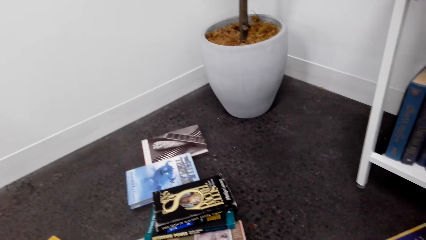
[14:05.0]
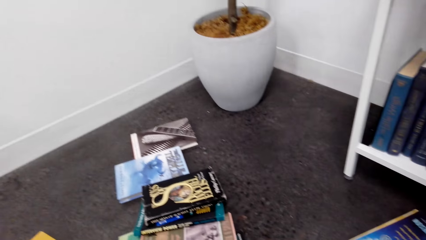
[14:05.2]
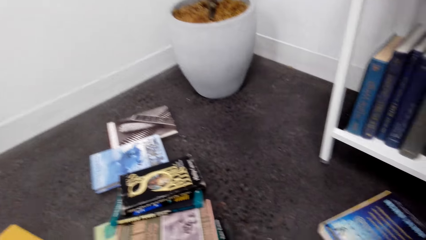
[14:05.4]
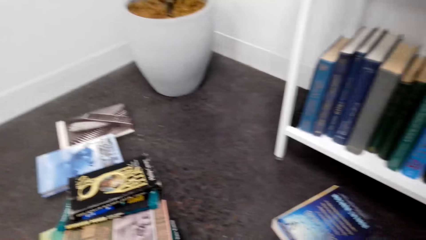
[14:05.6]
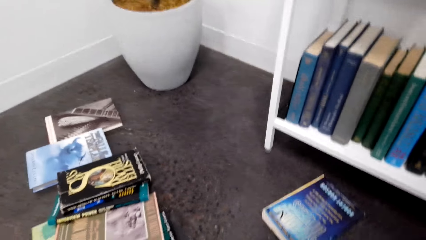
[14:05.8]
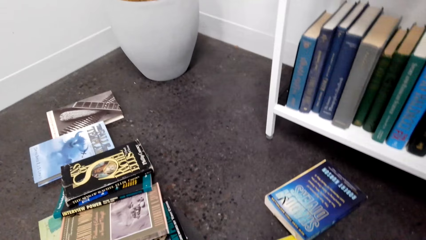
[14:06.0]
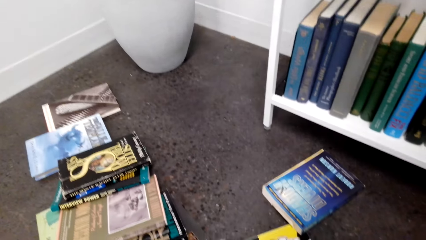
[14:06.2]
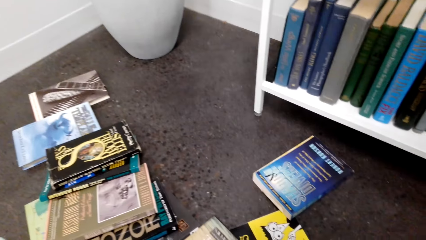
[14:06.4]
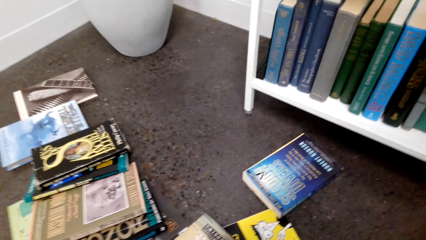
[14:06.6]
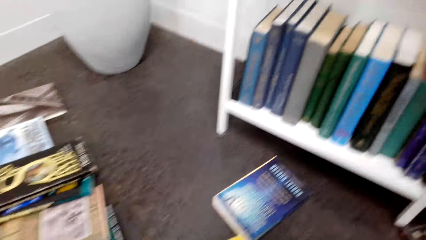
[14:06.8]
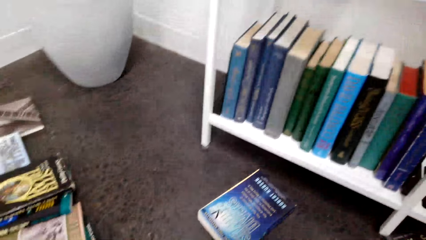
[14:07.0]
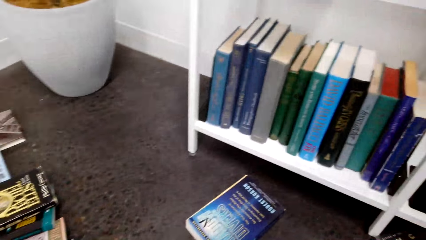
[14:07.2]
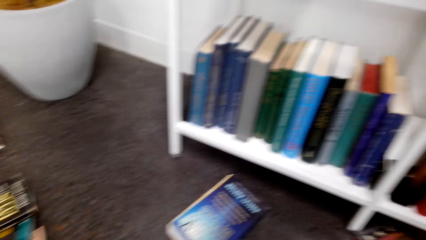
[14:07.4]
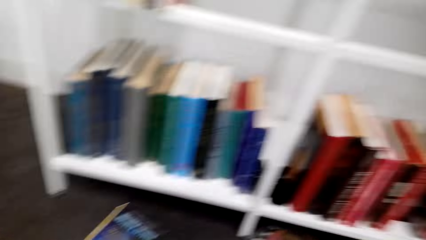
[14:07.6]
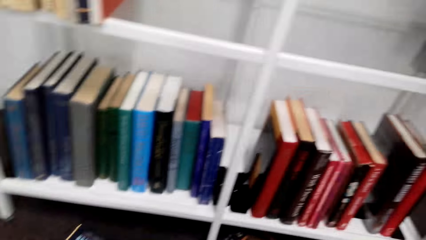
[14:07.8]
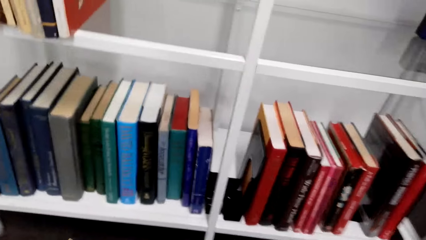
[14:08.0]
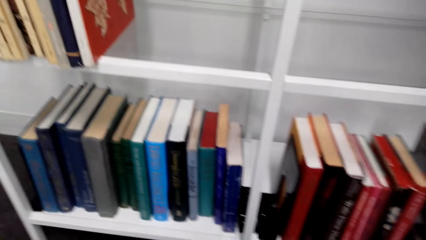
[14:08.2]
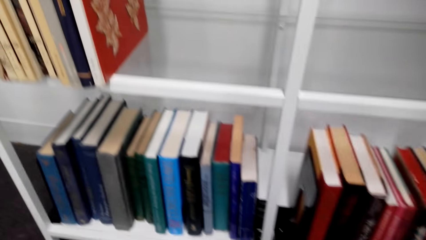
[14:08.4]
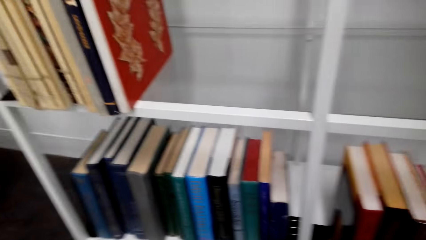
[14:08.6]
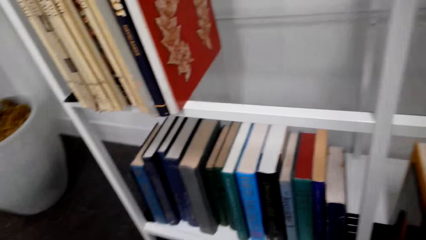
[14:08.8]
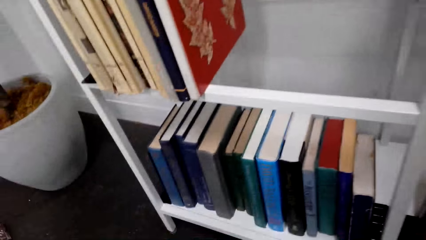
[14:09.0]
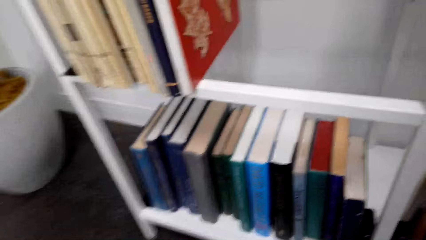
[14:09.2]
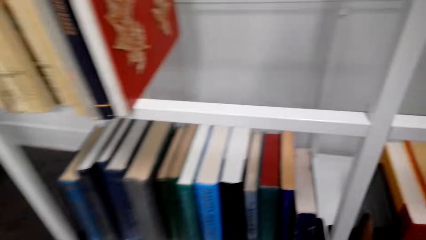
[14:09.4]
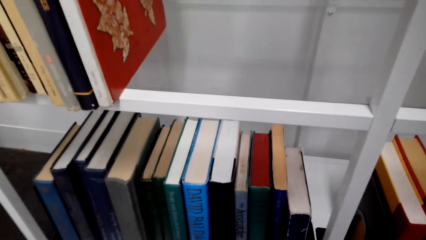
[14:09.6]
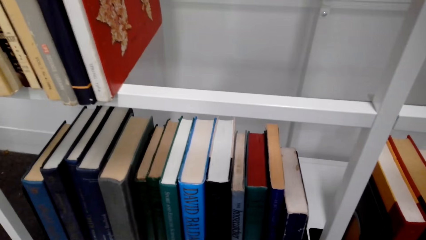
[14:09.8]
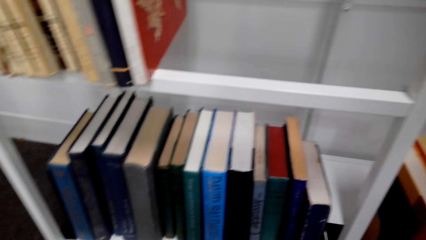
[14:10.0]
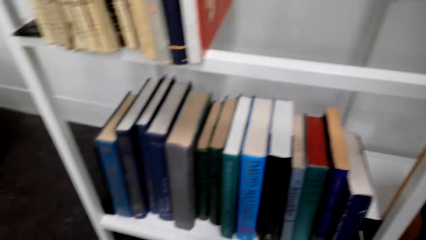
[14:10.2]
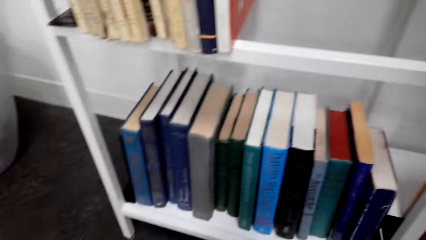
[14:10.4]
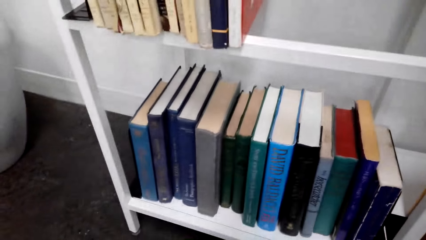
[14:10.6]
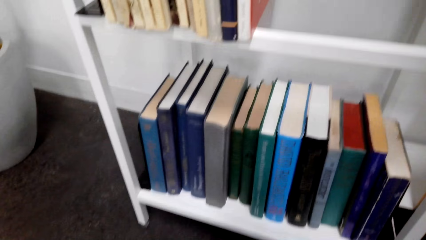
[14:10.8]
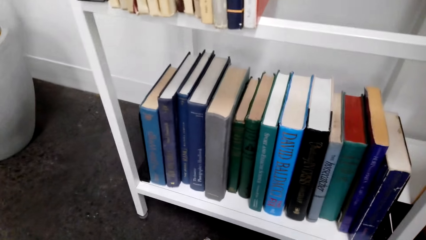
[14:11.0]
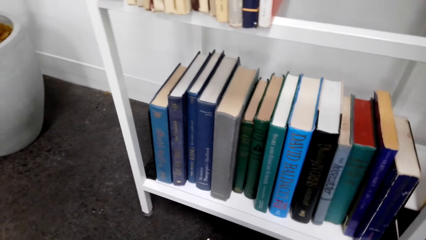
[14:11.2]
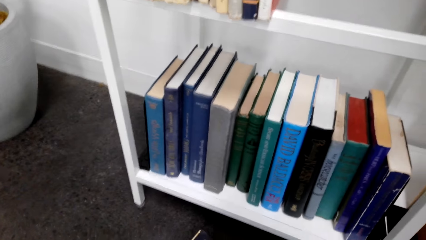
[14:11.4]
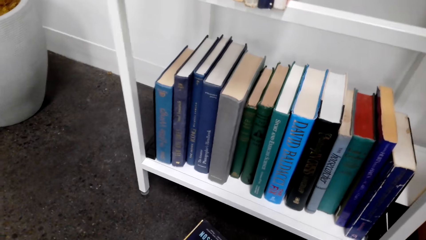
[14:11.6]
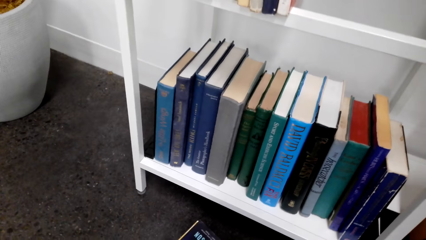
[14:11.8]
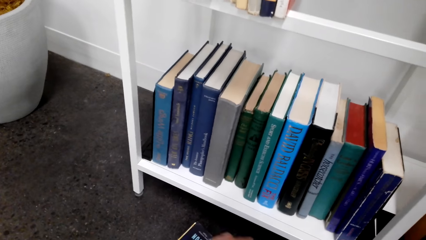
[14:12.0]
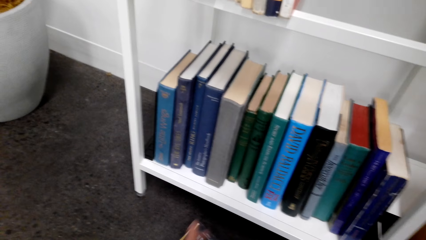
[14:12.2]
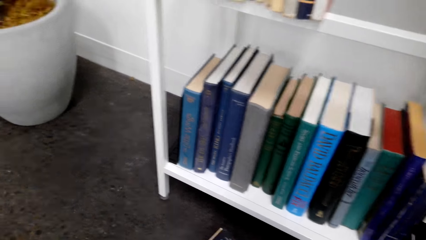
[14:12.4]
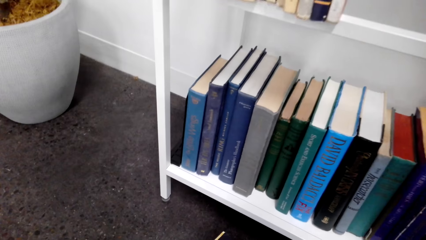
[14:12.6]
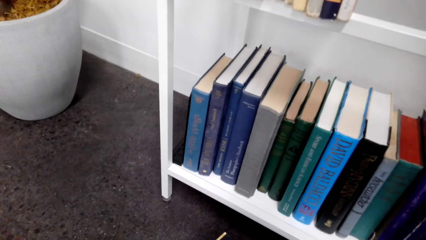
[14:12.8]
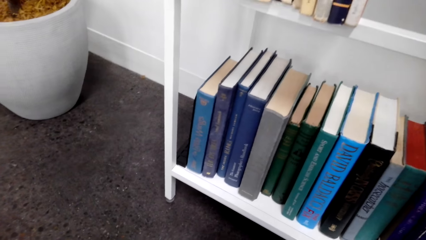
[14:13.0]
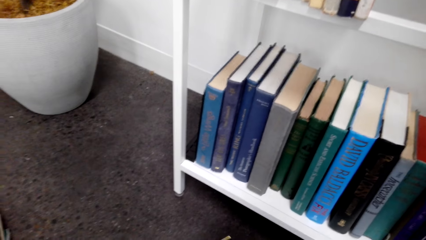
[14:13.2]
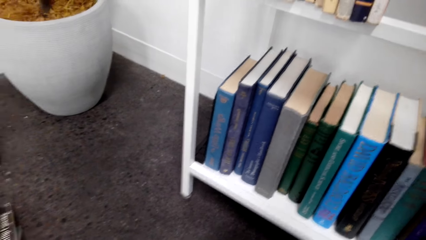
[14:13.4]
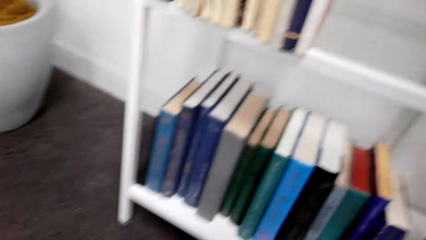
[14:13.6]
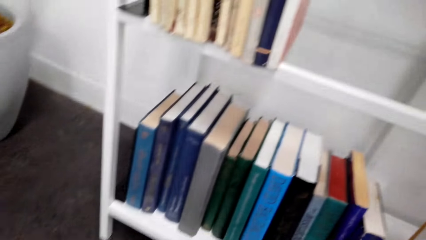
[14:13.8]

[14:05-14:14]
The camera wearer piles books.

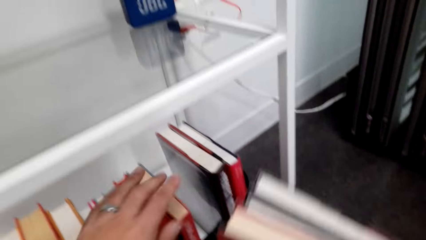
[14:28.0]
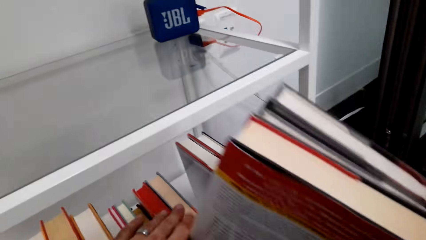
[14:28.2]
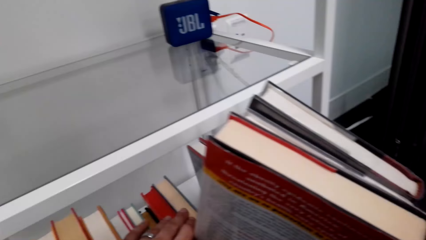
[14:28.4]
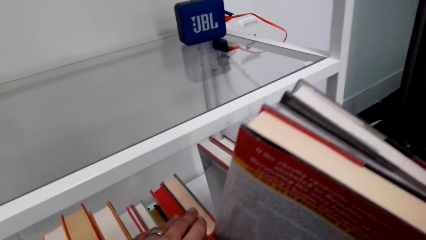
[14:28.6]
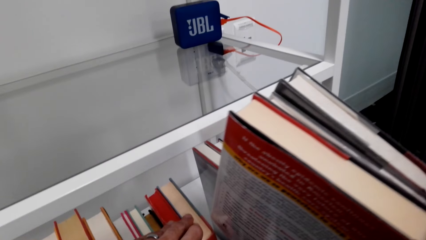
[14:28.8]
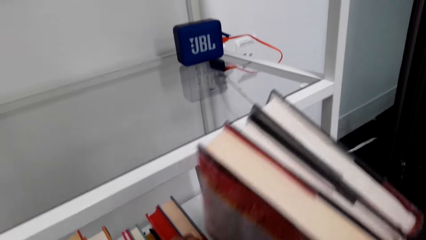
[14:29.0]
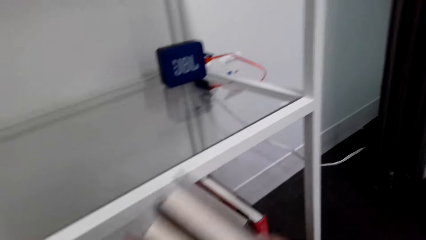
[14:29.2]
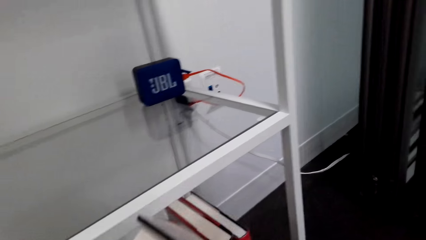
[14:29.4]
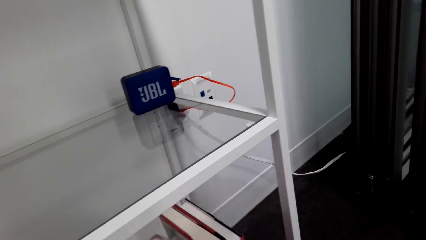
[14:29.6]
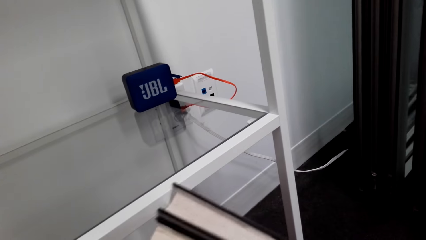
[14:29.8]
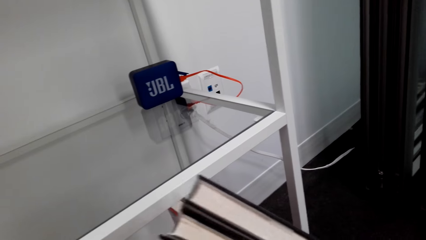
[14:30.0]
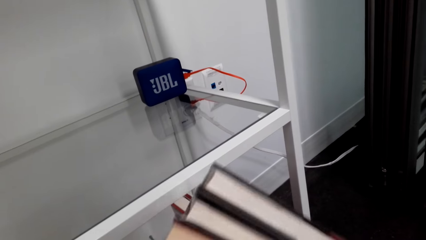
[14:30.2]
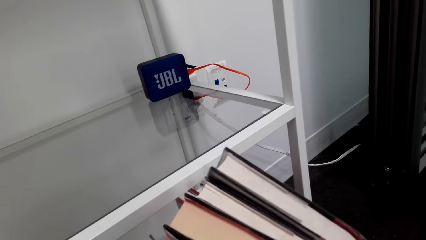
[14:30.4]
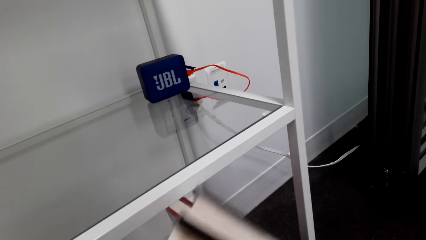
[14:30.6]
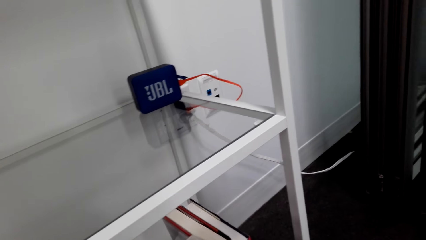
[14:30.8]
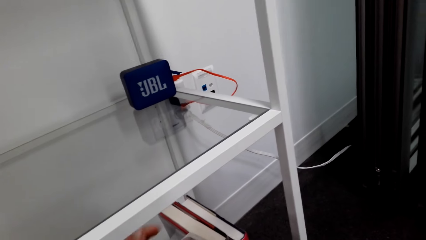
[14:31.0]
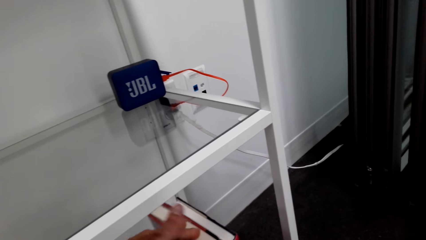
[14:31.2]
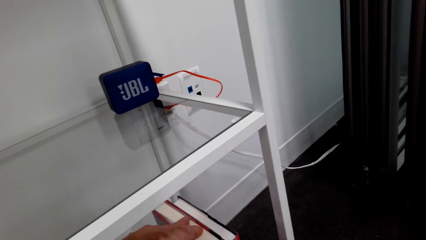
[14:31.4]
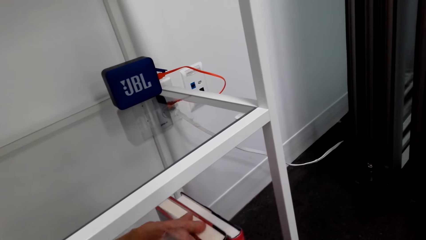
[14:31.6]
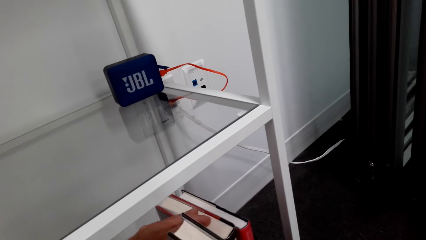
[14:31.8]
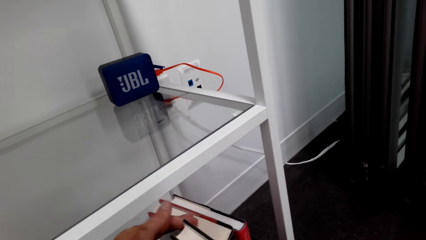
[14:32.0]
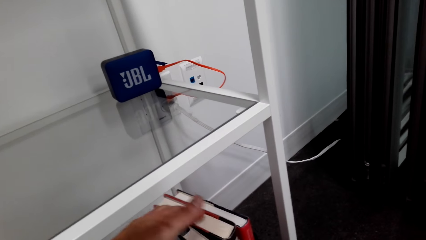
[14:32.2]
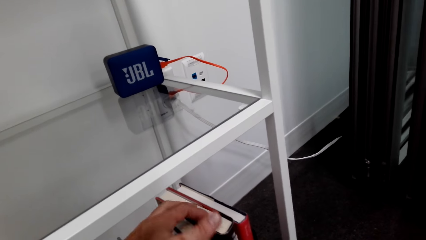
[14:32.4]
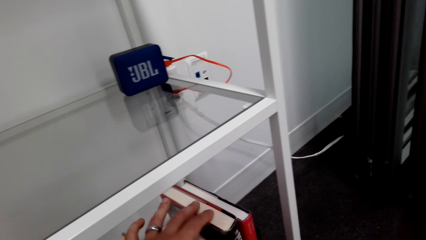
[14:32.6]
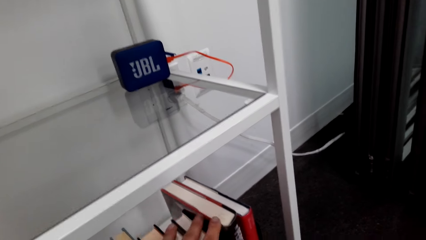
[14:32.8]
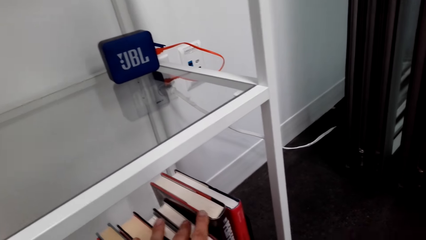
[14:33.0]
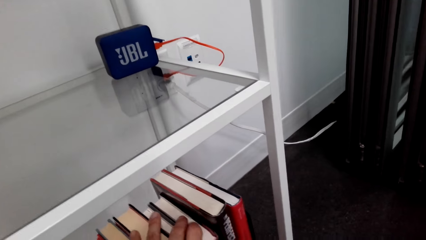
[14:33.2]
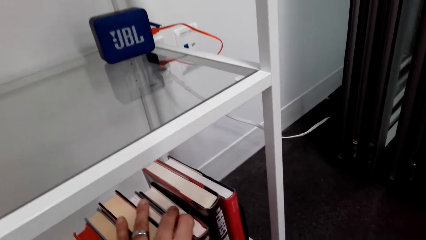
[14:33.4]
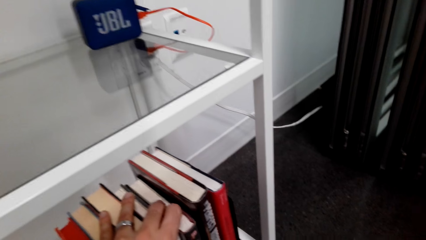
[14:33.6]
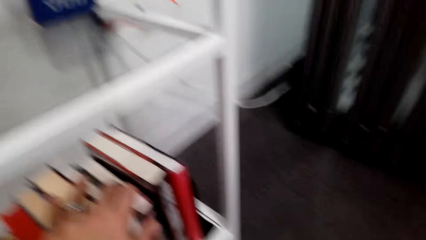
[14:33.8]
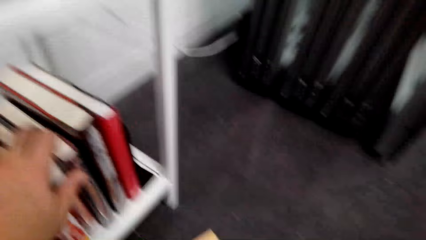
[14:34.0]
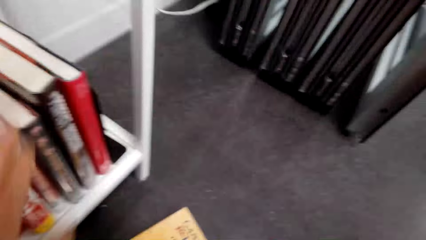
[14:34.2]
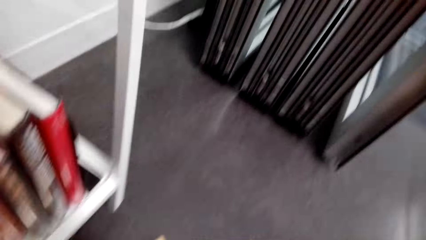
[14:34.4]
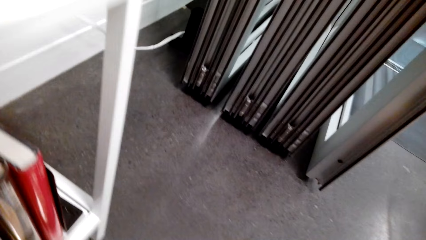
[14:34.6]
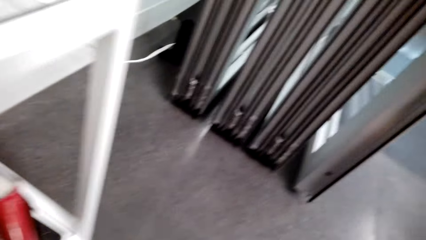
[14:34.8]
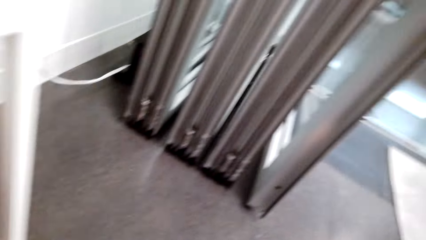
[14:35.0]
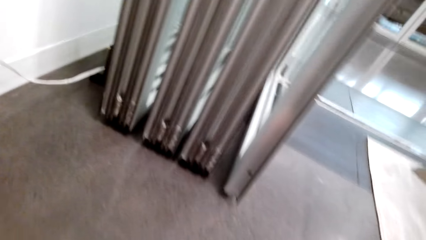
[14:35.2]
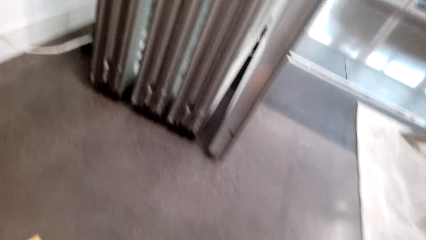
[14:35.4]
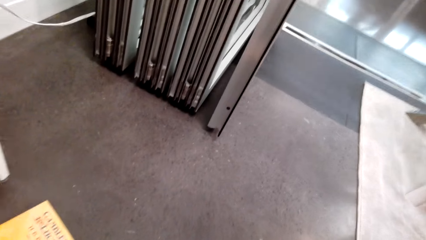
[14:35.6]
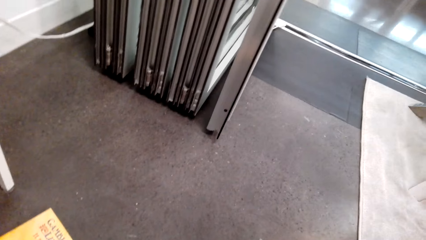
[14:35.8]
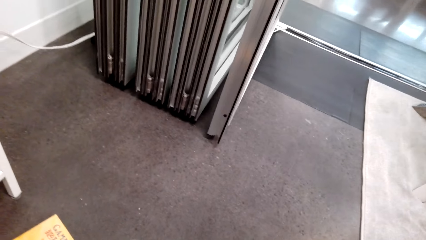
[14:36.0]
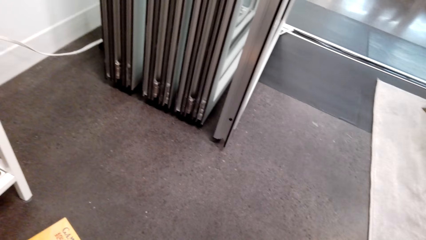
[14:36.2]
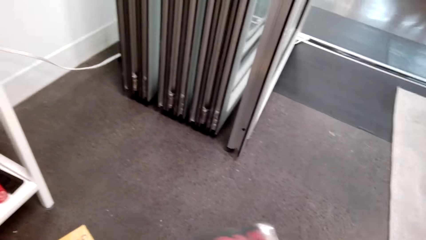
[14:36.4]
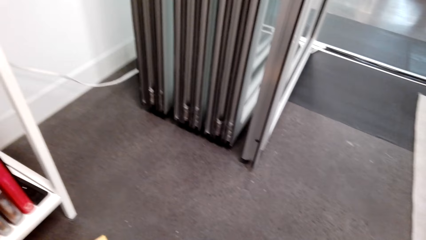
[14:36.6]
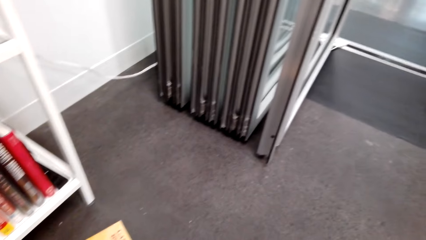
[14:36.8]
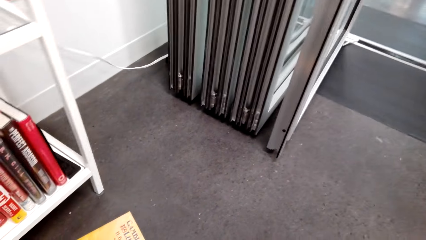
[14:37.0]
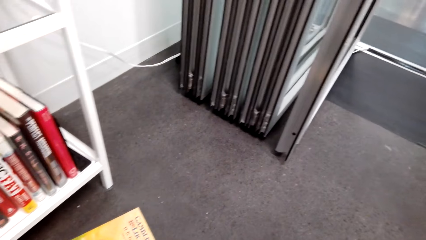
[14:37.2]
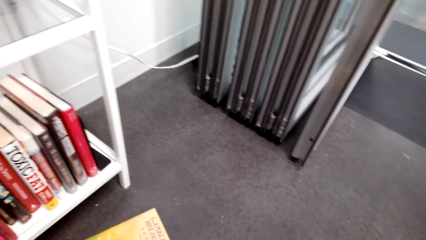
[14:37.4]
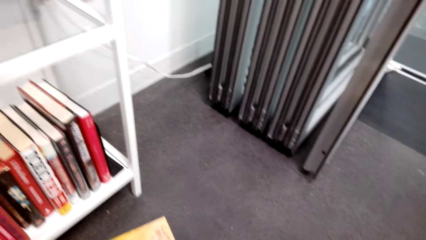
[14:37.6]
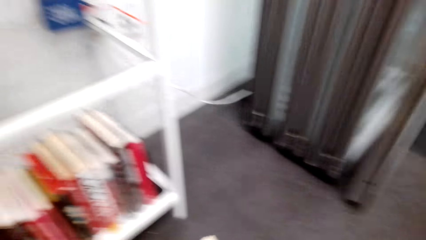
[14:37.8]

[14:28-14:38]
The camera wearer places books between the other books on a shelf.
